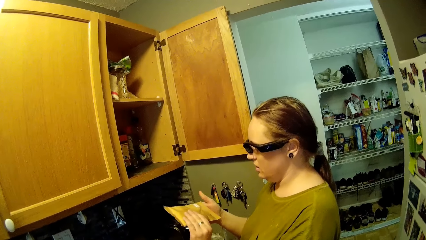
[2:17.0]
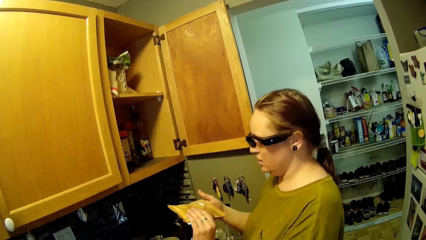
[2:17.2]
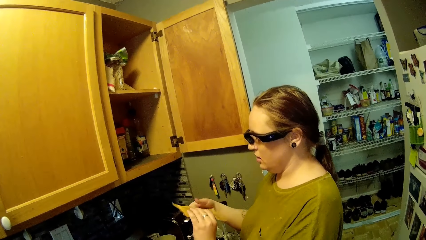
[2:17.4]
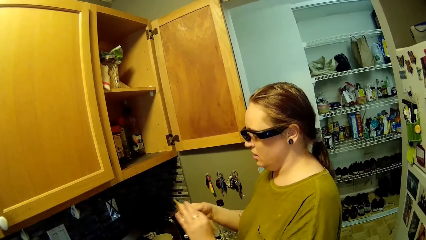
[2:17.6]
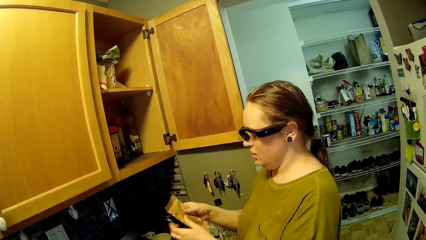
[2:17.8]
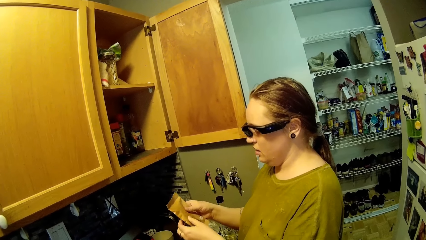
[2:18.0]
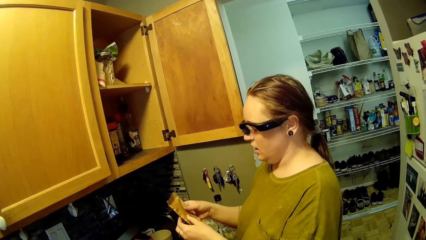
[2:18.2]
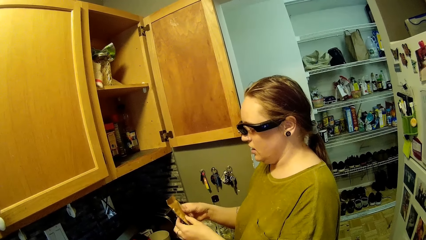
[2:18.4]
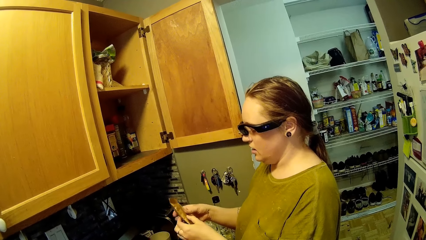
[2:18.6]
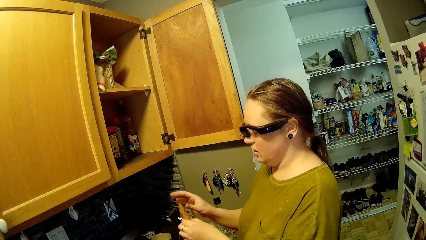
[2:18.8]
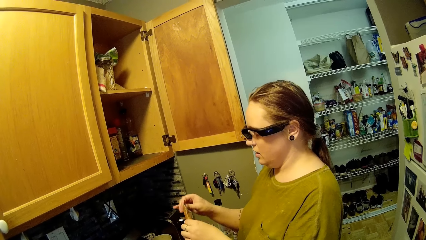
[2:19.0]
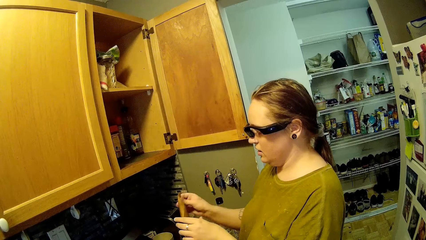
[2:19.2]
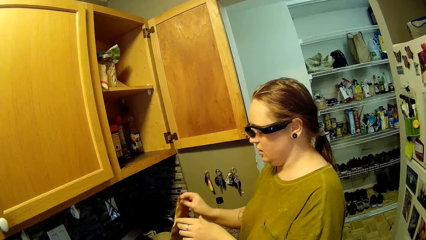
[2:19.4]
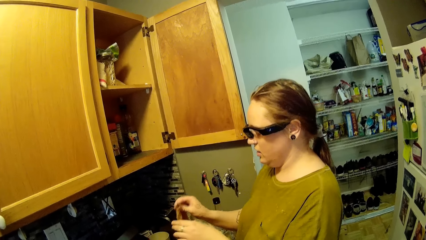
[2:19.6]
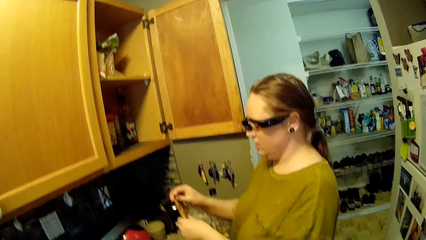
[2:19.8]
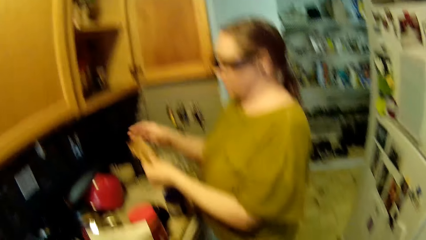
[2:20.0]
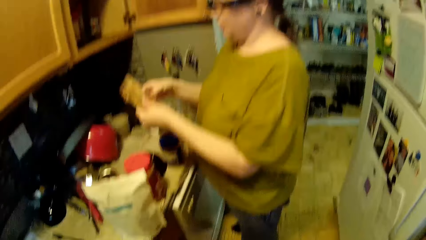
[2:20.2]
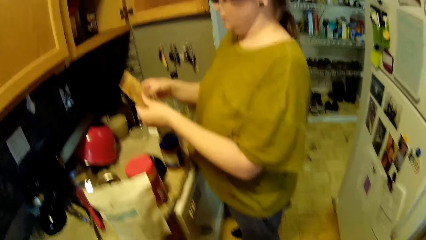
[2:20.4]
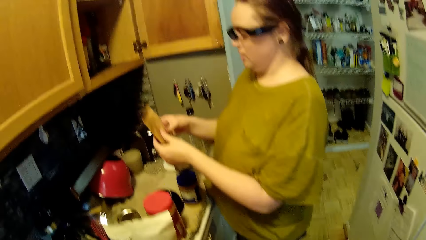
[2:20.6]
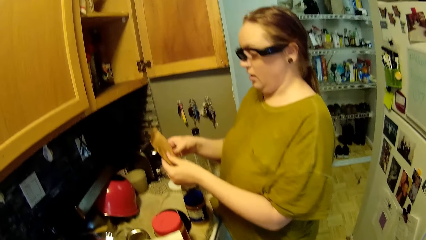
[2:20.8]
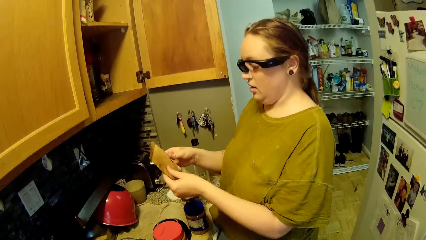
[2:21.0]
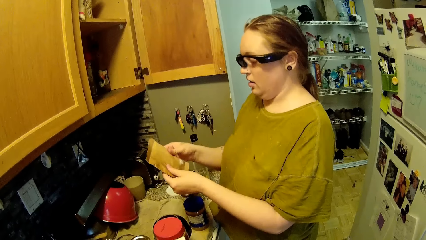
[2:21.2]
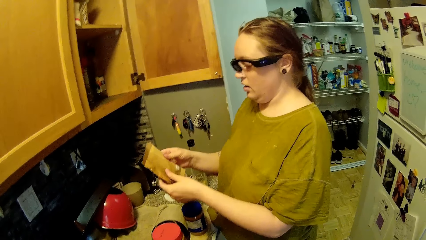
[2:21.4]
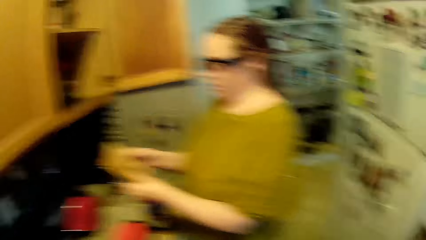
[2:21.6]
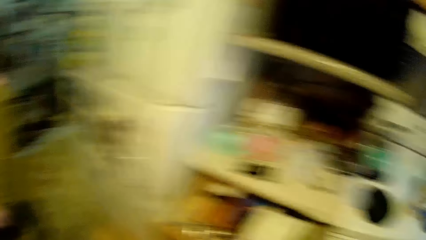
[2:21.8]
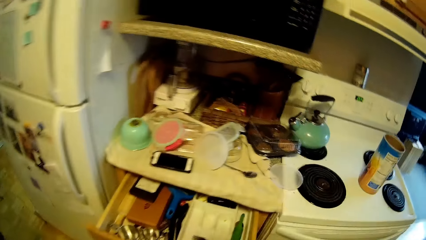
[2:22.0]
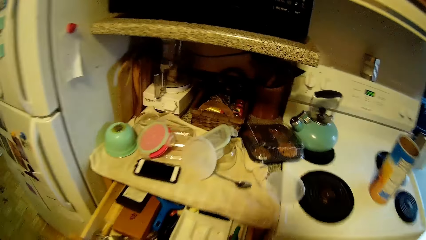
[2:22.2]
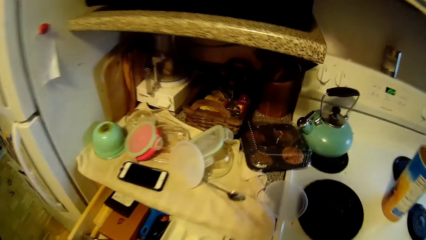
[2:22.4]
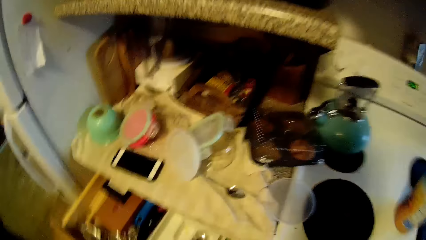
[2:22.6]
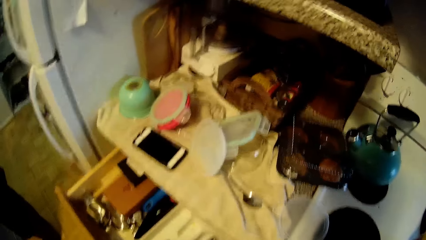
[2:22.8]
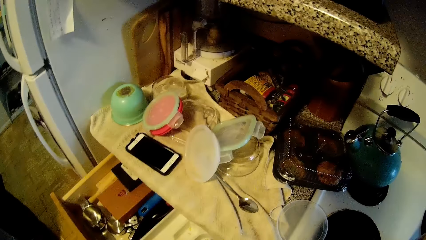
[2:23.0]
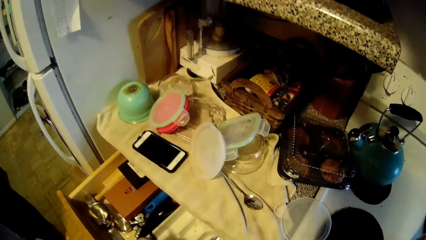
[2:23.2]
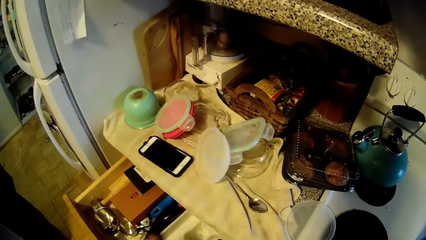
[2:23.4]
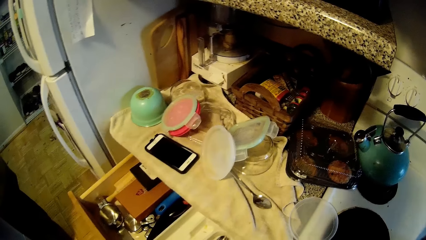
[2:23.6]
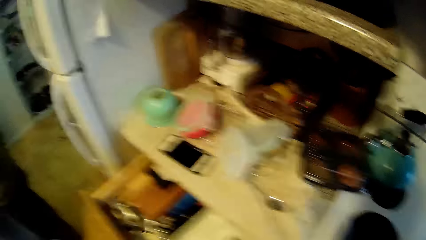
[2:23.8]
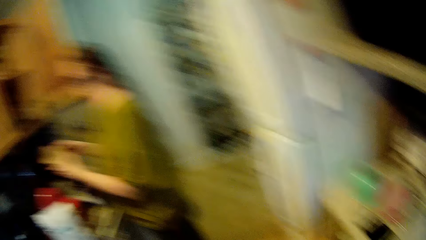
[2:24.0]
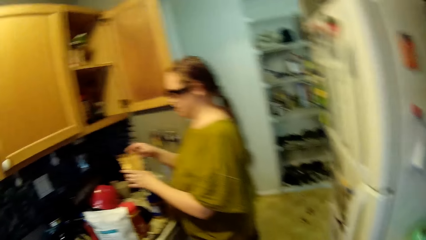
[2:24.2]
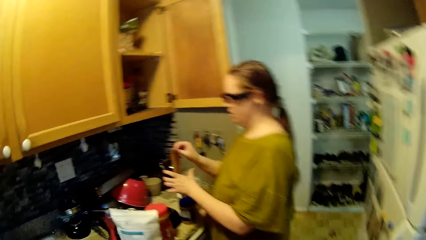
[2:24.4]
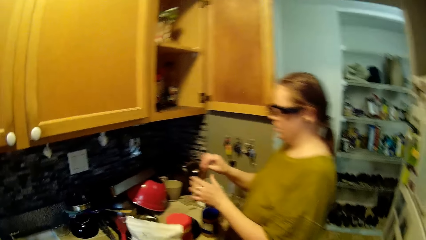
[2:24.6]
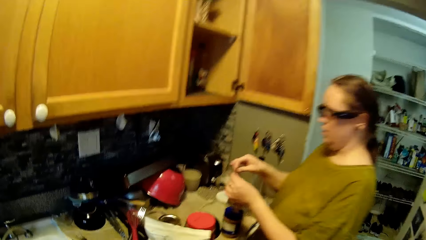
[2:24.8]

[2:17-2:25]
The camera wearer interacts with the lady.

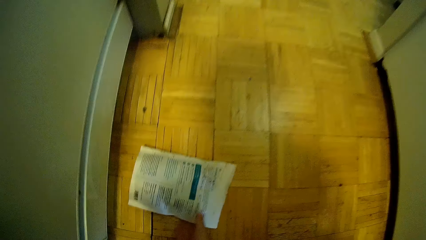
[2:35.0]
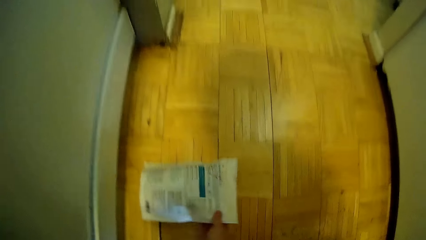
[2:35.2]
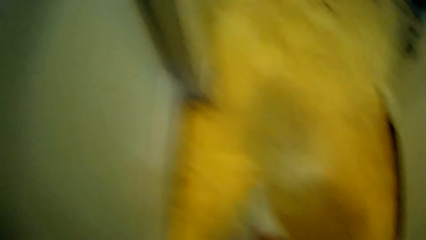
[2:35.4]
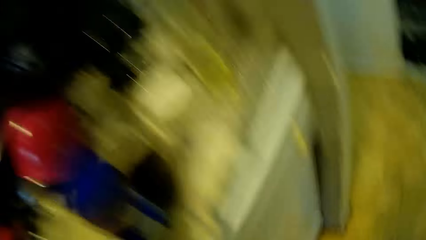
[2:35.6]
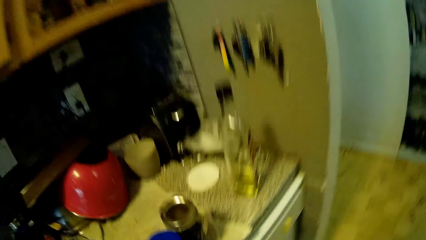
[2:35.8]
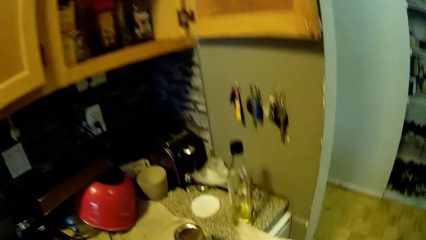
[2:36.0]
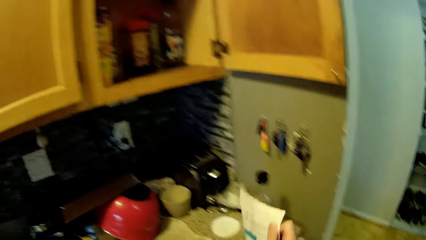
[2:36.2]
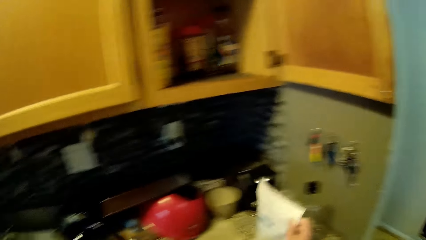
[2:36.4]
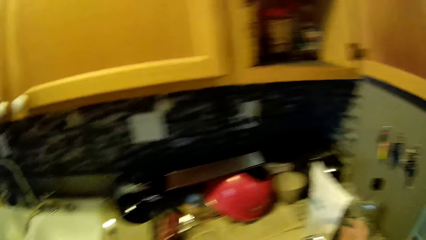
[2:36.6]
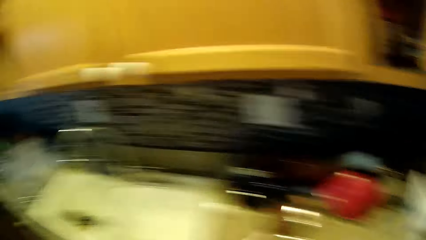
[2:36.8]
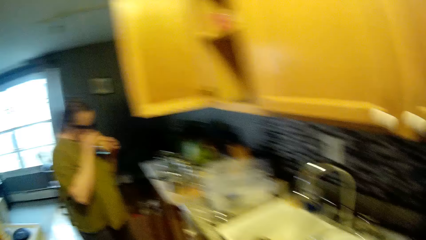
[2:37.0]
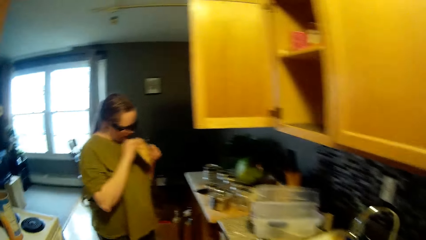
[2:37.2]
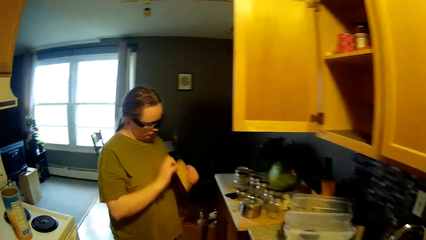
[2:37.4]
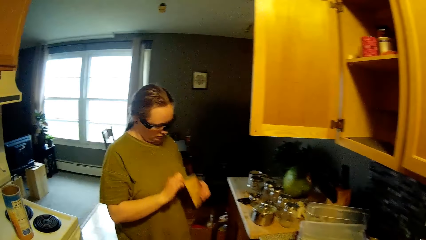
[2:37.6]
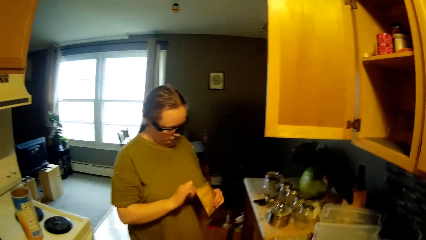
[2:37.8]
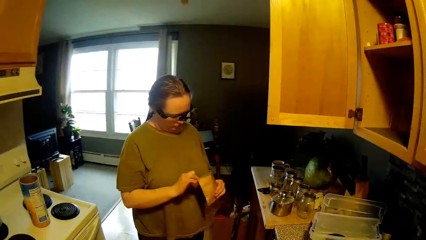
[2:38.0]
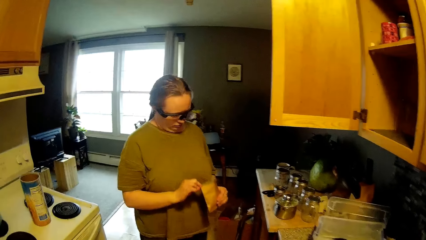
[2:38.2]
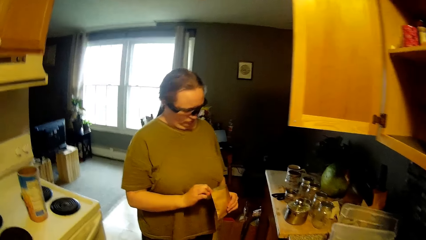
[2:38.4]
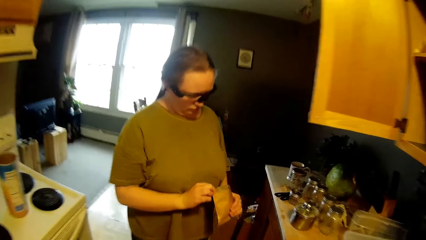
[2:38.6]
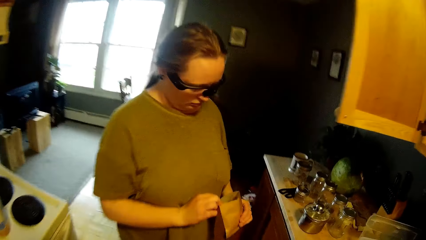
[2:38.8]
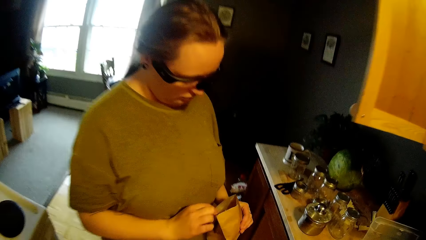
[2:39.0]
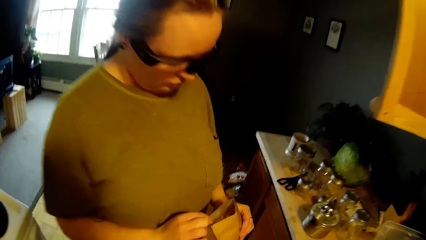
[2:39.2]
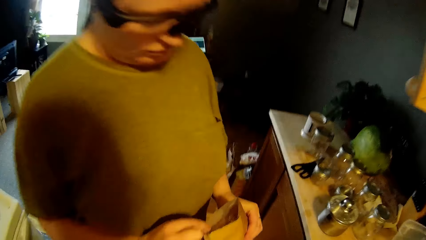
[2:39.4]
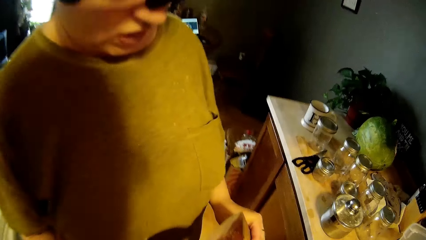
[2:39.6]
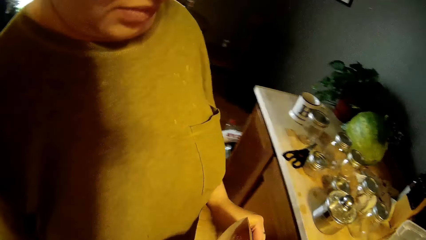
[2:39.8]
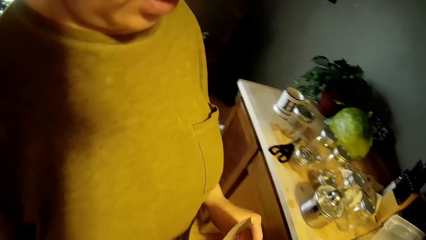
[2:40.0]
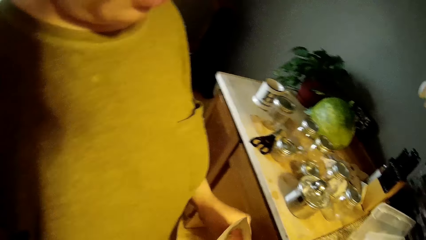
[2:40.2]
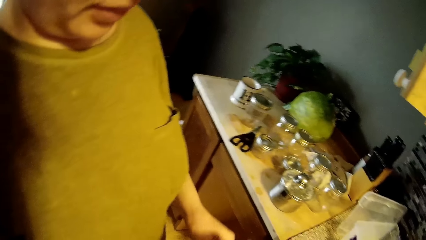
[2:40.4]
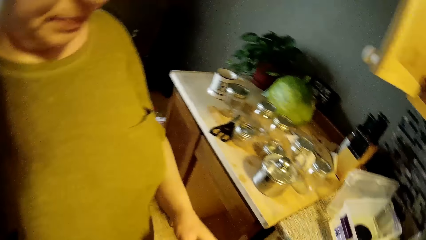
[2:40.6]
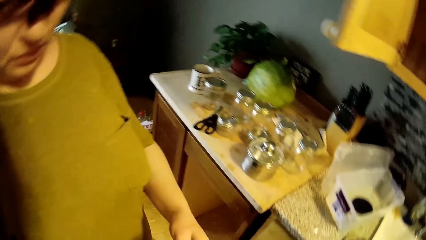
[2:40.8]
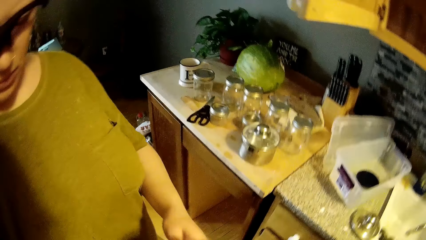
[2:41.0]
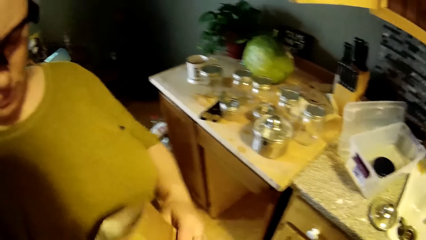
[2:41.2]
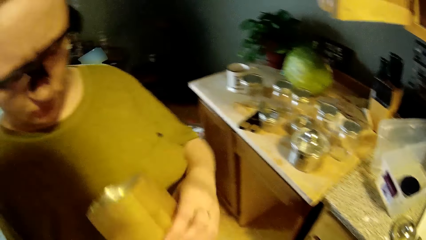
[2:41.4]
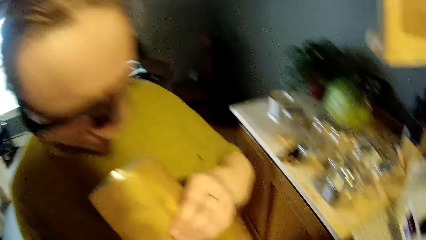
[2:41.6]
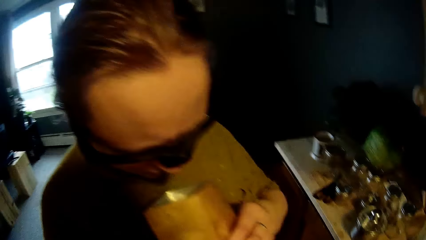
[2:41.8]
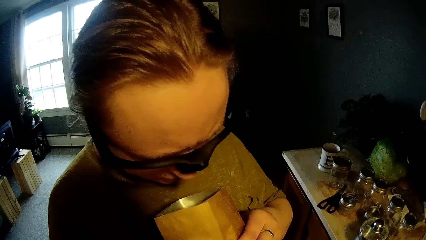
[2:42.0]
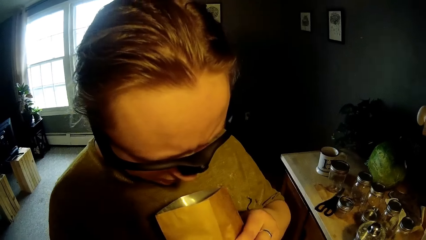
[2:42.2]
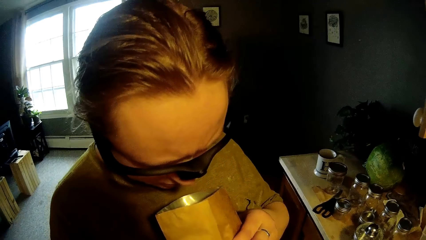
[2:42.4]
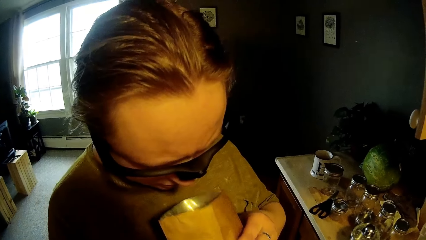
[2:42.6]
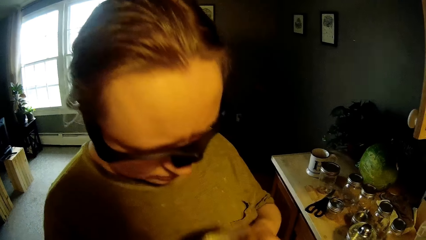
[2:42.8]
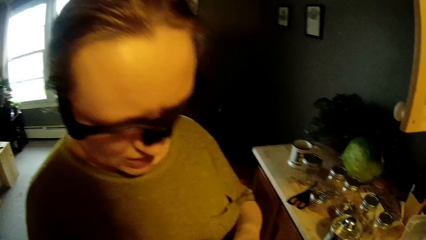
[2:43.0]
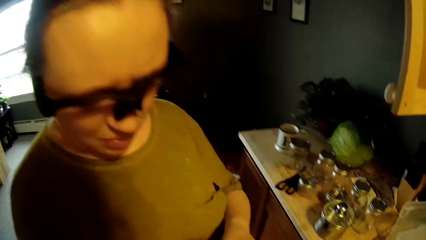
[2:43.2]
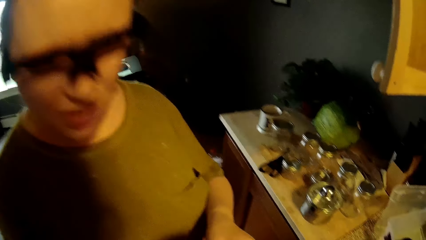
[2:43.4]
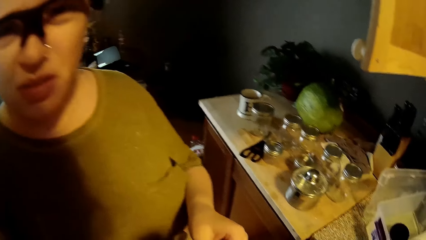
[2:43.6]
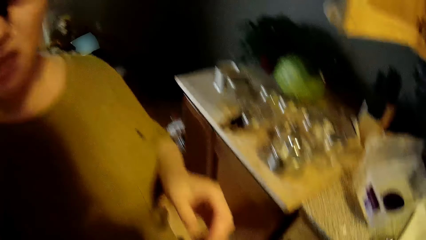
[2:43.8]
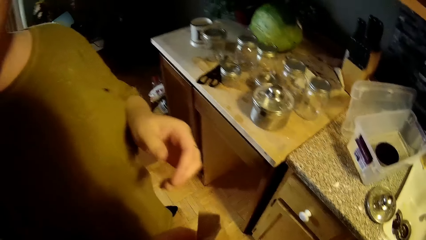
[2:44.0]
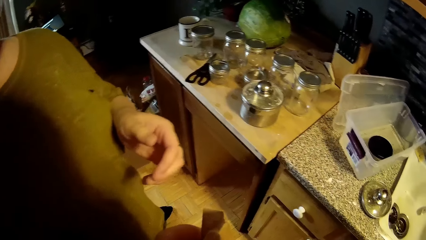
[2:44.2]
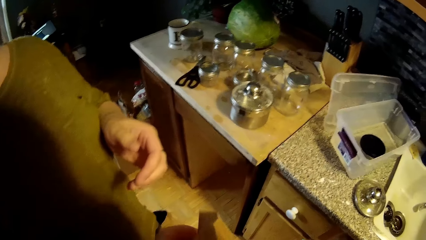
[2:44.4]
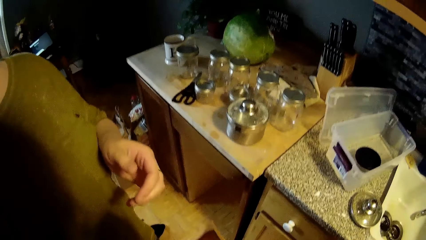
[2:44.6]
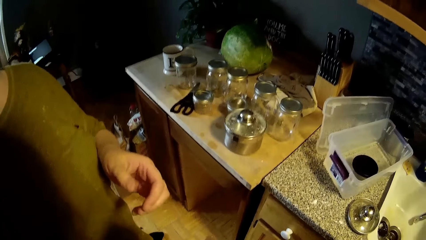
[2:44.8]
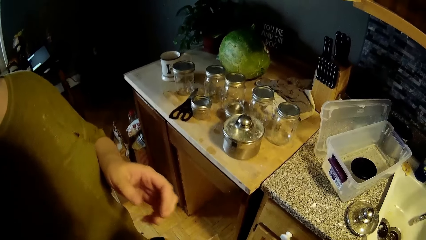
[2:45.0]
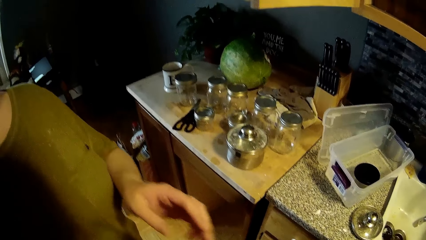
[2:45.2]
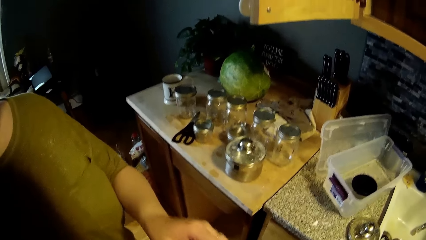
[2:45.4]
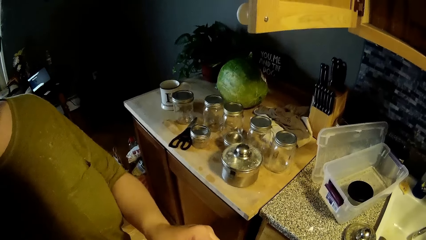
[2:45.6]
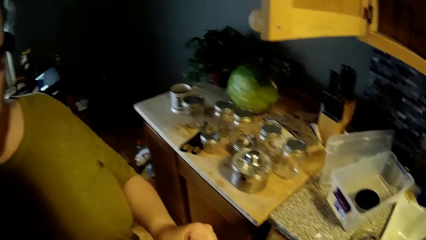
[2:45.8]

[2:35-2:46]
The camera wearer picks up the pack of chips from the floor with his right hand. He drops the pack of chips on the counter top with his right hand. He moves around while he interacts with the woman. The woman smells the envelope.
